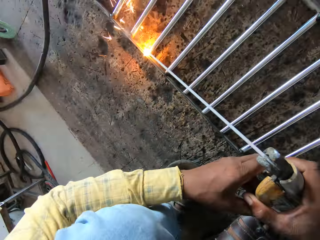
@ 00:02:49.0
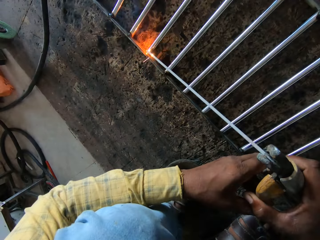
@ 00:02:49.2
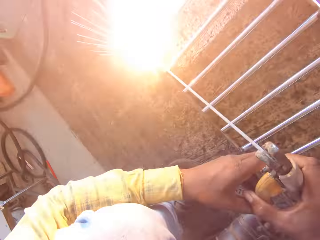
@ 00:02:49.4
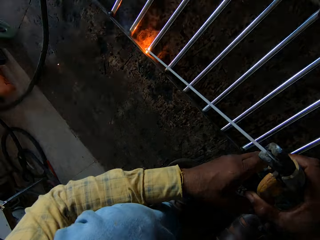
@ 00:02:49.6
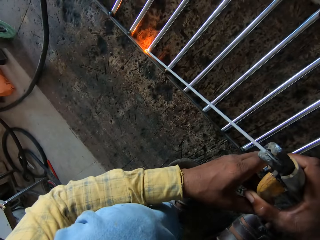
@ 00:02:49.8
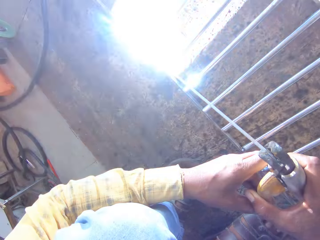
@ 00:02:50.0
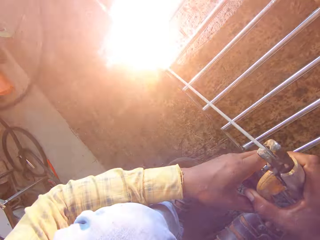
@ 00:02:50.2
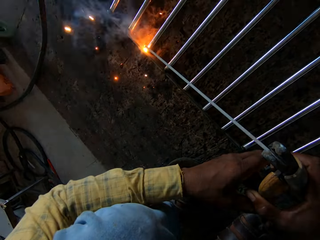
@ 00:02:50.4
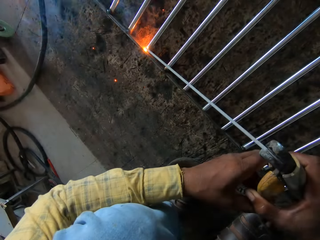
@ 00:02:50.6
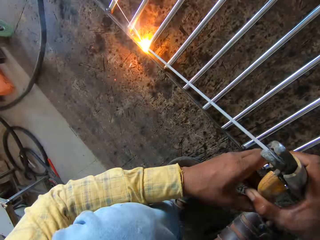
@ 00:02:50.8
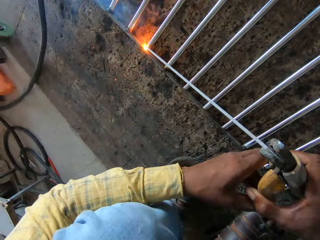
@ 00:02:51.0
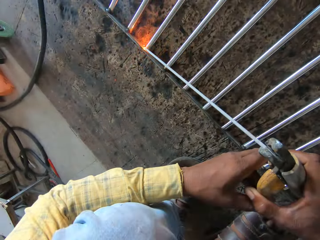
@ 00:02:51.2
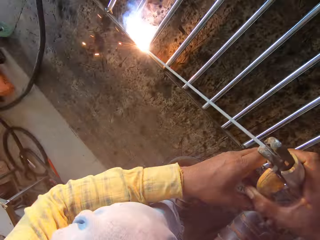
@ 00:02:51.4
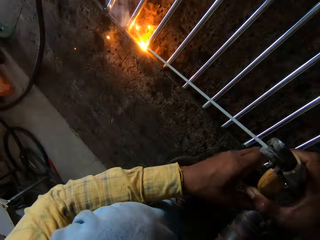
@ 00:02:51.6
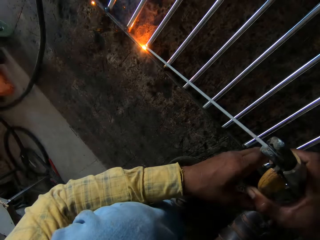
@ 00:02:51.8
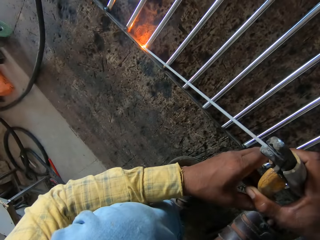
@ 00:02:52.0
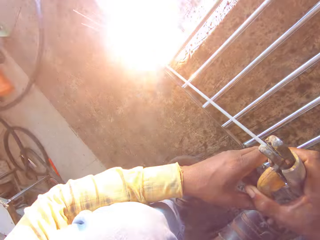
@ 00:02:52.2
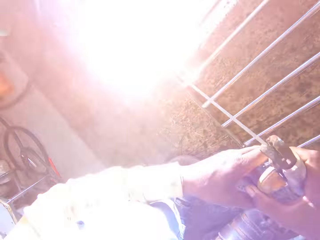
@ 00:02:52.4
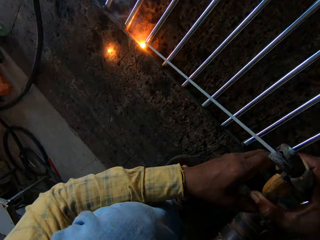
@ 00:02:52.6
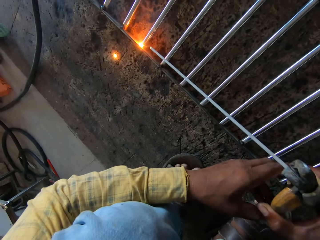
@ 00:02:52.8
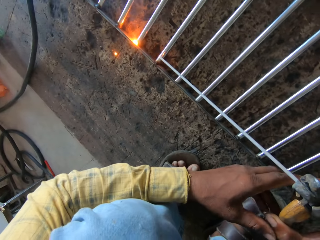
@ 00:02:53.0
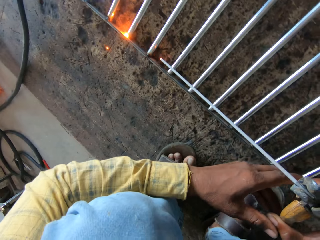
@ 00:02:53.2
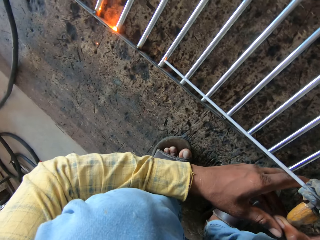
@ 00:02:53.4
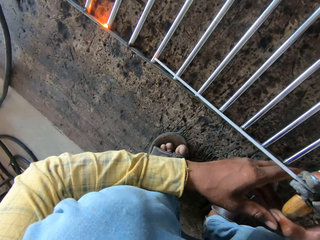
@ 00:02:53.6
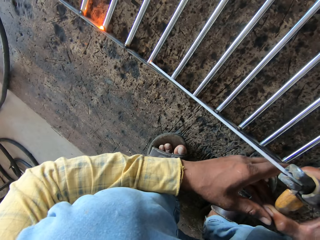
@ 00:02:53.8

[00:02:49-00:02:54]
The camera wearer welds the metal bar with a welding stick.

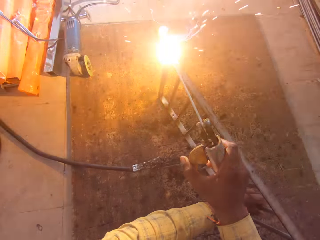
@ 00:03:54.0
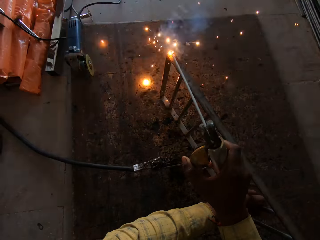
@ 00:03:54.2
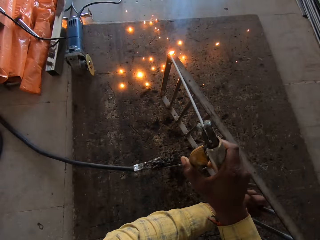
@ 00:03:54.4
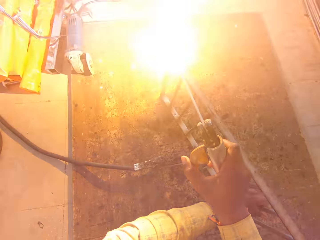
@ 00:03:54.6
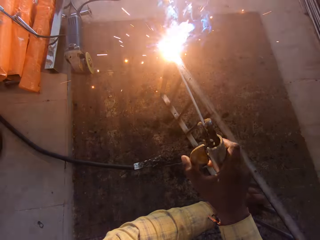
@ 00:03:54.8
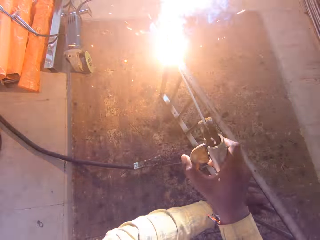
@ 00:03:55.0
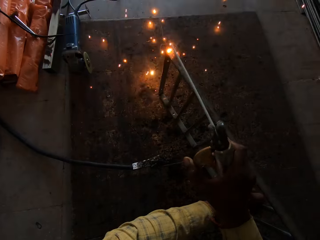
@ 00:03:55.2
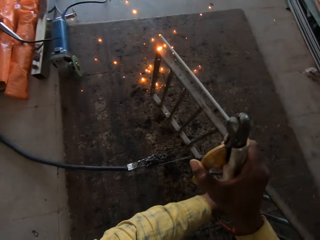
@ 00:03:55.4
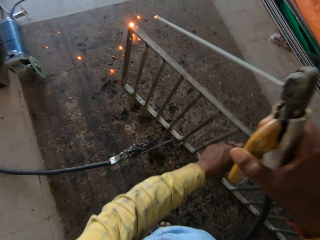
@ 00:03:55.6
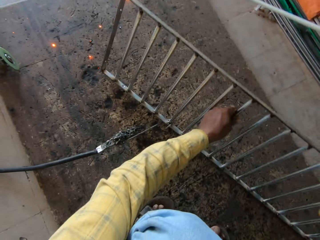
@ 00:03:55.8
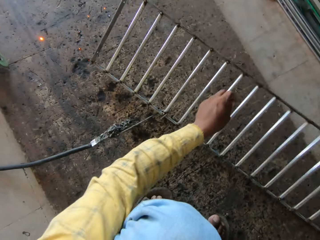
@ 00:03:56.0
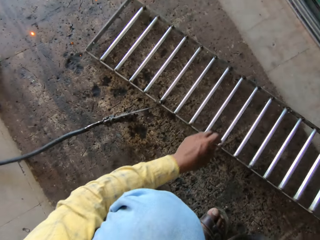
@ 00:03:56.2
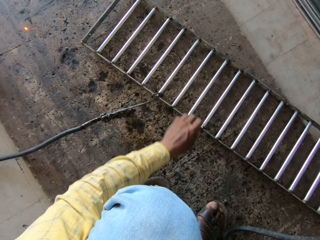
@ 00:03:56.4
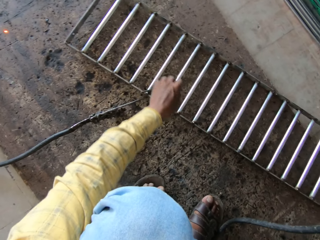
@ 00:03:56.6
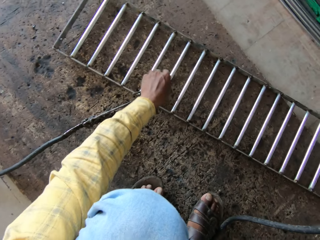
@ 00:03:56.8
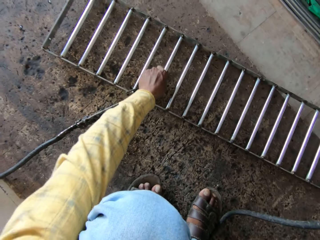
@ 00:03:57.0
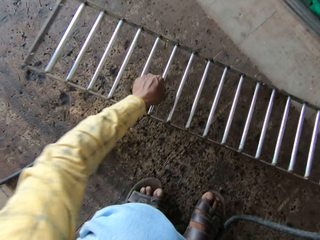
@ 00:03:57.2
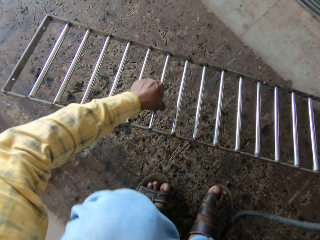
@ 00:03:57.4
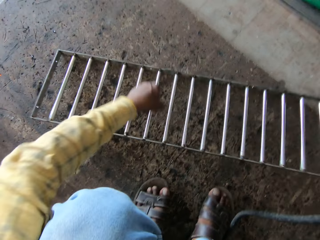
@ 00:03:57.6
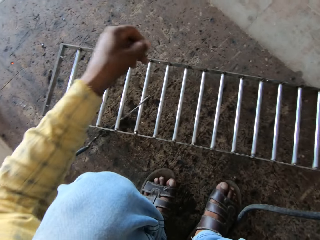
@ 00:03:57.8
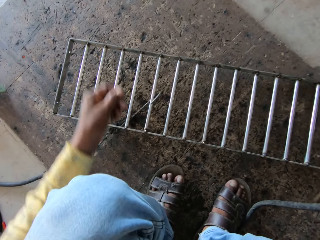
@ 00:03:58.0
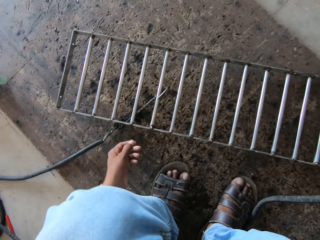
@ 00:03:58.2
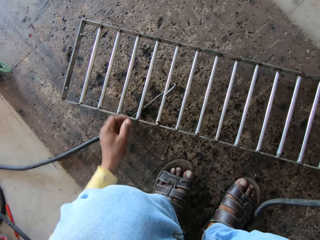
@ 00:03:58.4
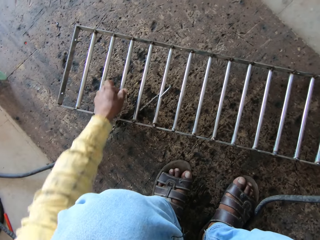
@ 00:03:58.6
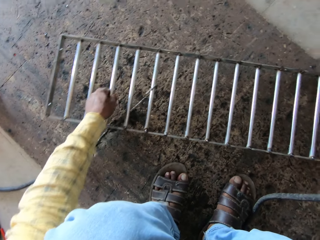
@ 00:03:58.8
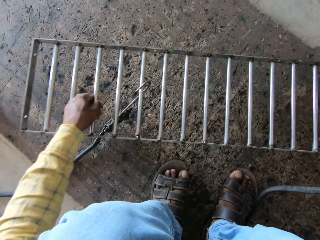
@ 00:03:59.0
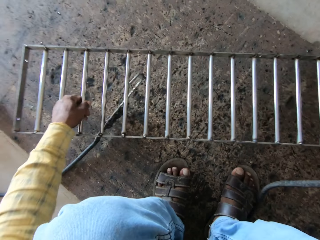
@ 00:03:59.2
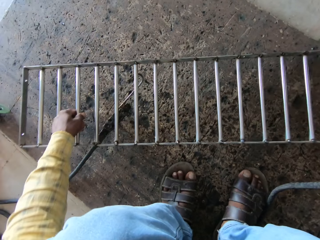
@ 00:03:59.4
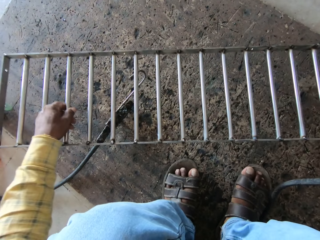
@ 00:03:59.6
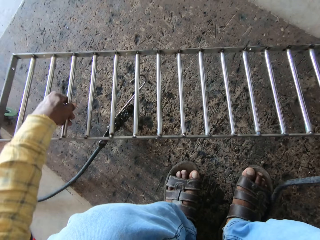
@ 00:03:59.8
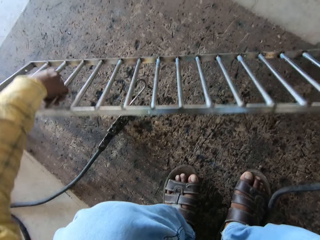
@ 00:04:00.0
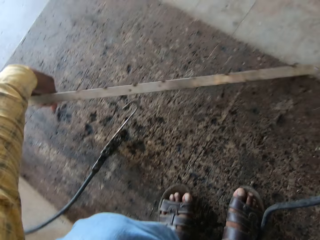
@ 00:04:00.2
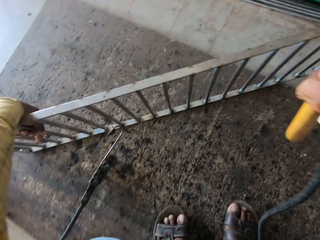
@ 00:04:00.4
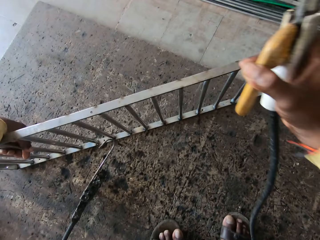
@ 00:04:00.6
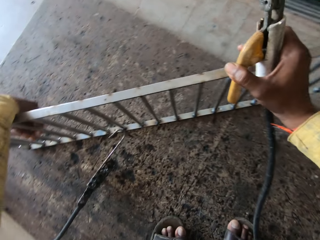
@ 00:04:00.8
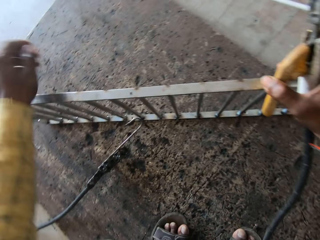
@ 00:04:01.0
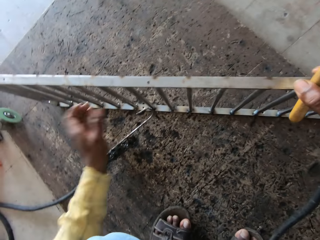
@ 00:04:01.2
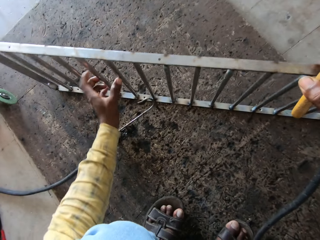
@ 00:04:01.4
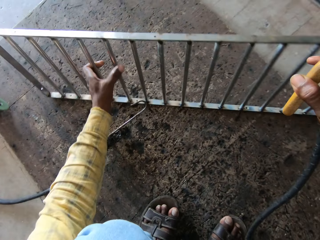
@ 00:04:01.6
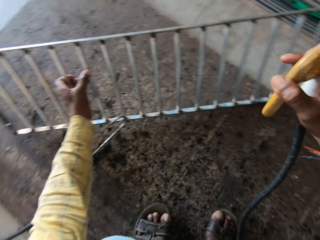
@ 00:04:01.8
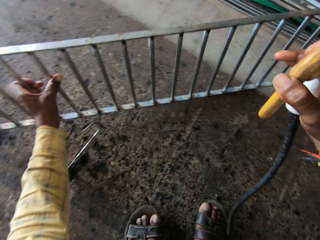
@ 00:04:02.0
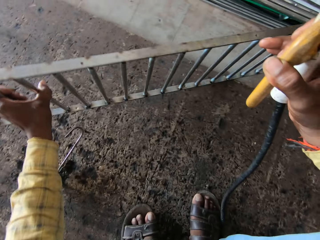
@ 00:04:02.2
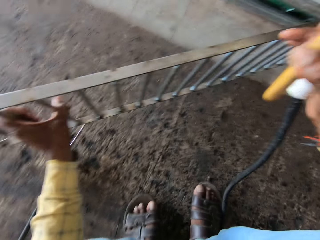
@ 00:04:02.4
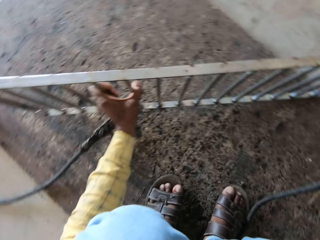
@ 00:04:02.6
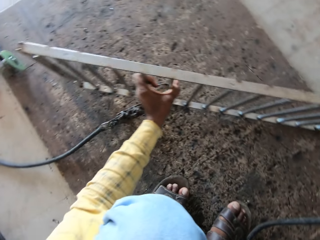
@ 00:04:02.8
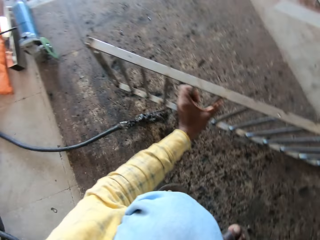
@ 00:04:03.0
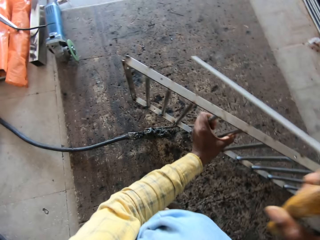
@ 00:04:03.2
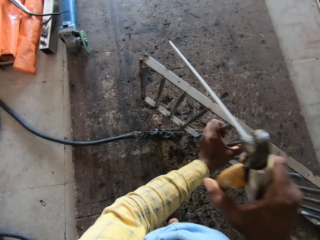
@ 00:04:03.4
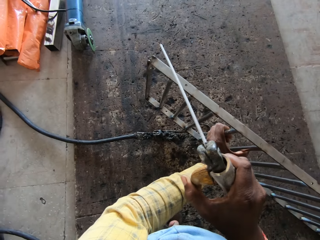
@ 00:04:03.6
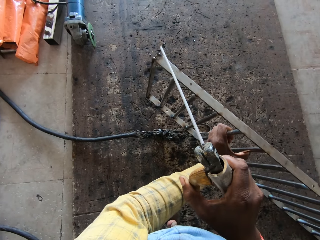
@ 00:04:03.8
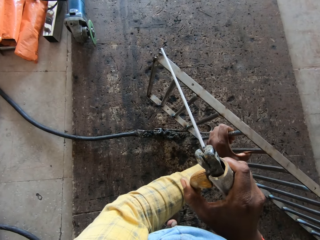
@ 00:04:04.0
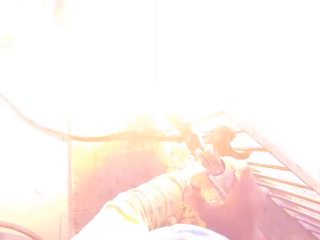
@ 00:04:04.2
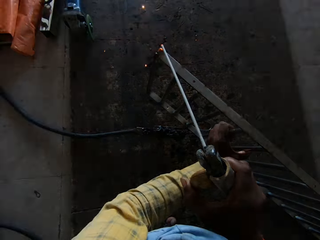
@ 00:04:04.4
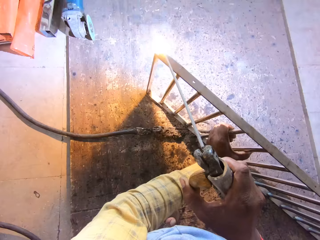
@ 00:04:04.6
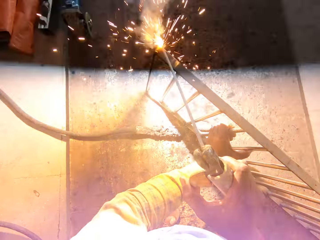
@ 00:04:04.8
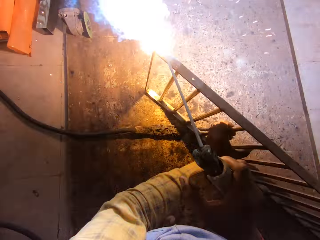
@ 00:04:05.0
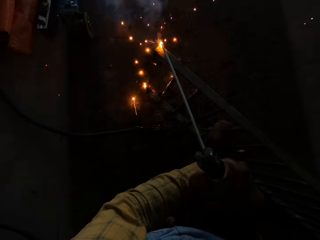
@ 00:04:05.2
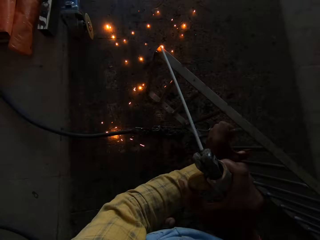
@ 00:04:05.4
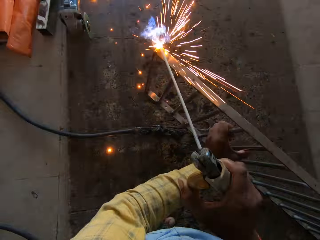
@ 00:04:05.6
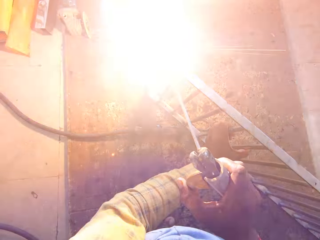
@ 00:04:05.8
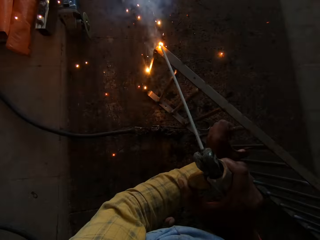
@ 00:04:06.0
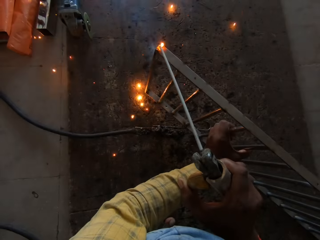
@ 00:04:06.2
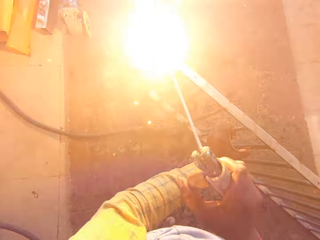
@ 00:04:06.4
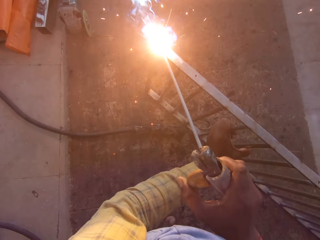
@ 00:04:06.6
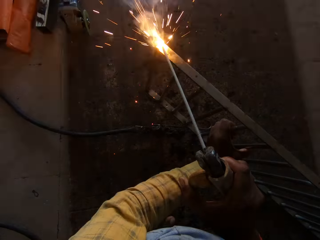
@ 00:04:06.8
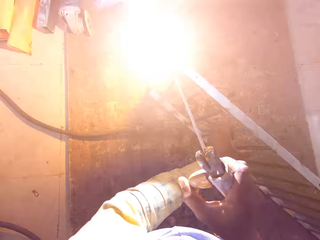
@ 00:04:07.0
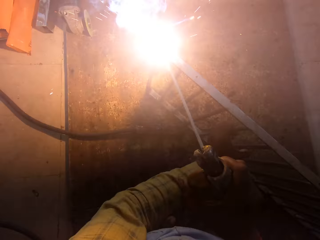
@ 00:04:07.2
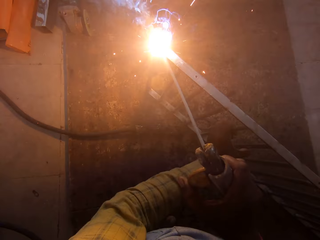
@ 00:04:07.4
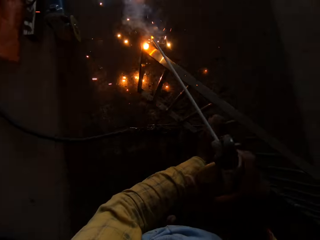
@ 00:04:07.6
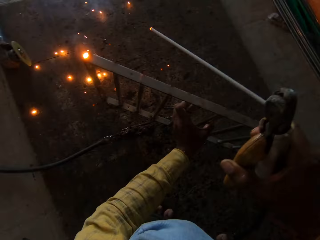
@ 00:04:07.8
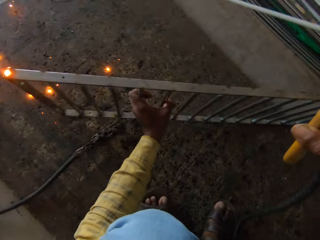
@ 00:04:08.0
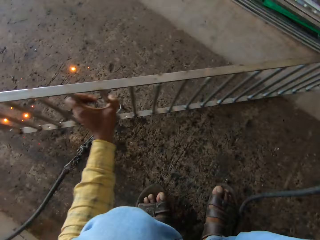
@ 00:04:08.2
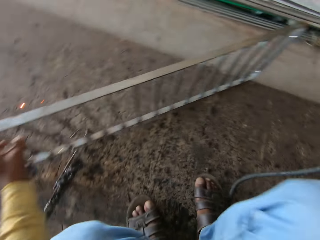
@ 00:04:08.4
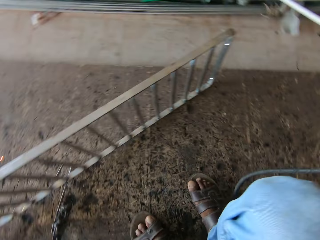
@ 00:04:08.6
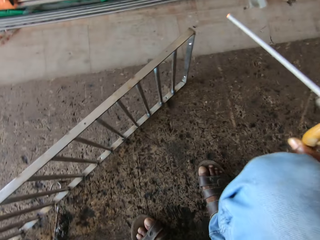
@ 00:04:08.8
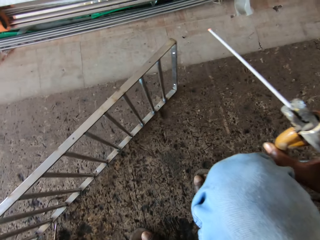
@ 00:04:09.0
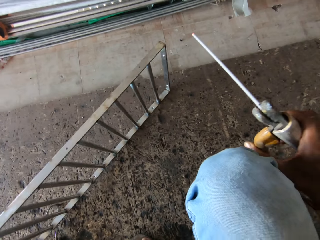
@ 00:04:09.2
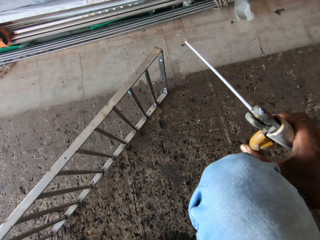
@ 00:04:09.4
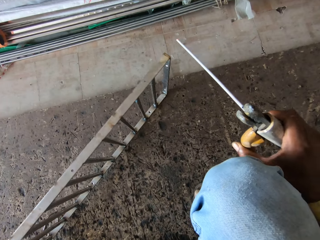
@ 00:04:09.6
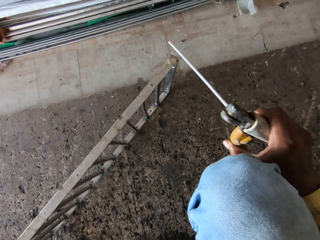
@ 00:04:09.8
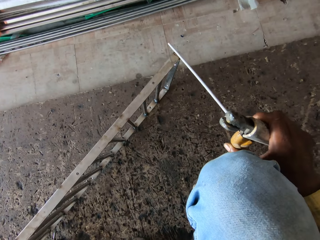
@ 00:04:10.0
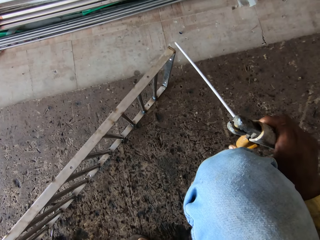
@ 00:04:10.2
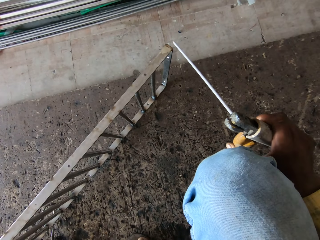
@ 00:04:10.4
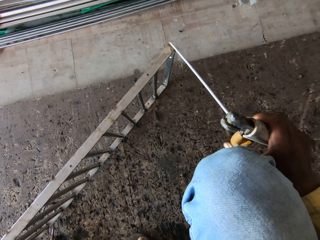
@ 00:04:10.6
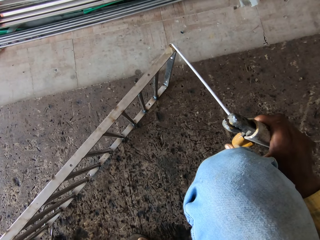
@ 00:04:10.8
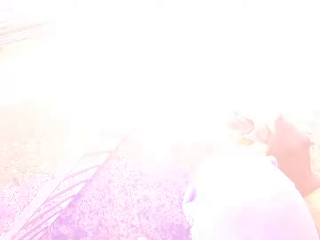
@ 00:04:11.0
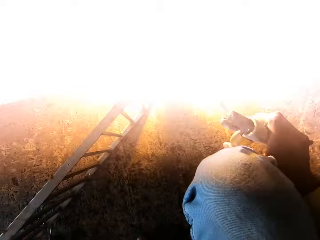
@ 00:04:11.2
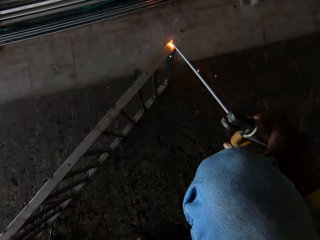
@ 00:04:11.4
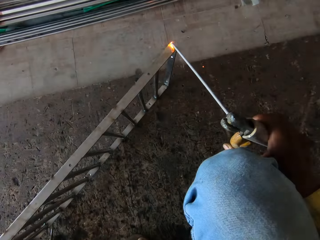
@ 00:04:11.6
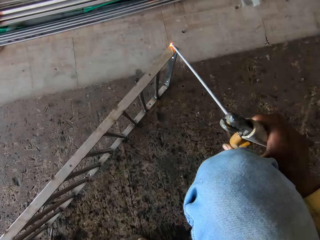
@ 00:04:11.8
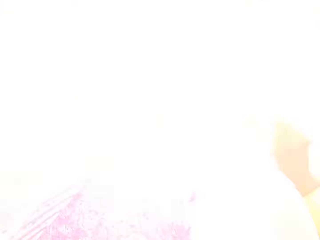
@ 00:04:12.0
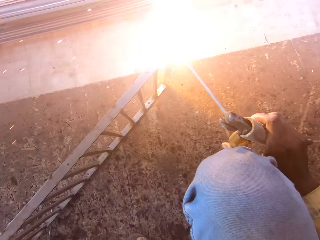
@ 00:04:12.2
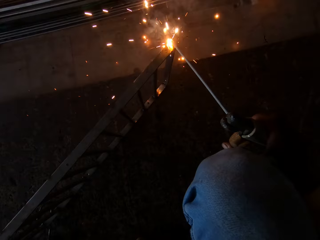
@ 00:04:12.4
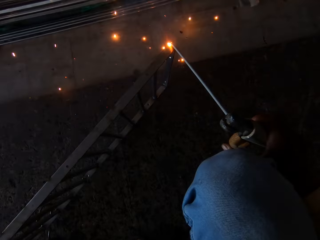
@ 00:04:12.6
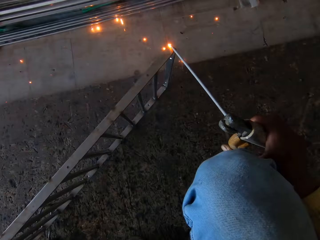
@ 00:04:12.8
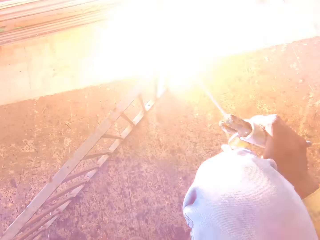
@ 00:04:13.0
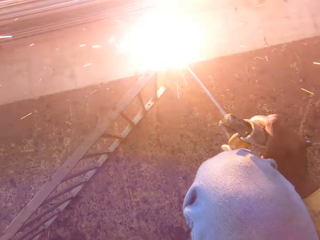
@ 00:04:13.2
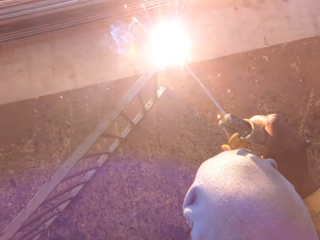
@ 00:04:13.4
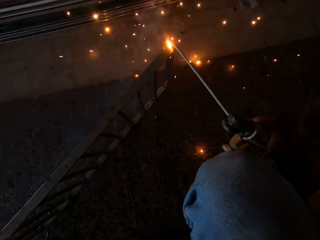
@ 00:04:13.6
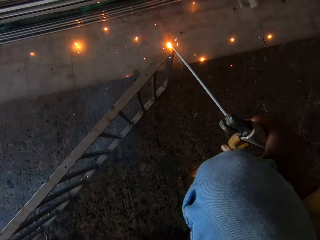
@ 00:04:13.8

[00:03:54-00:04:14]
The camera wearer turns over a metal rod straight up. They drop the metal bar on the floor, lift the metal bar, and weld the metal bar with a welding stick.
